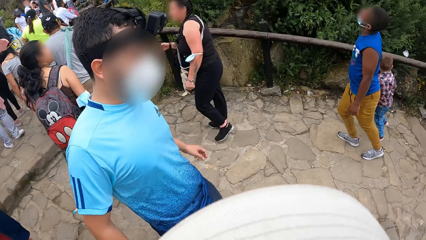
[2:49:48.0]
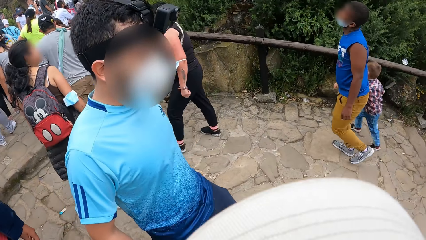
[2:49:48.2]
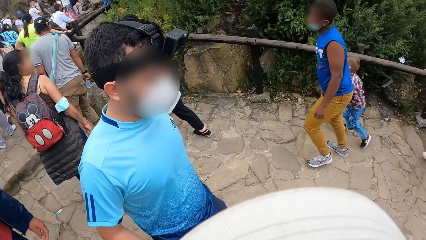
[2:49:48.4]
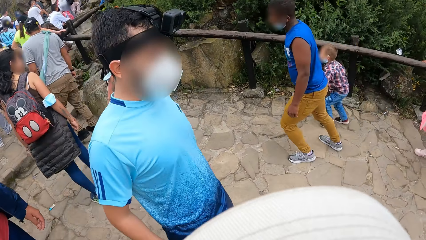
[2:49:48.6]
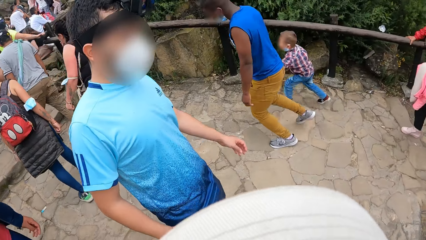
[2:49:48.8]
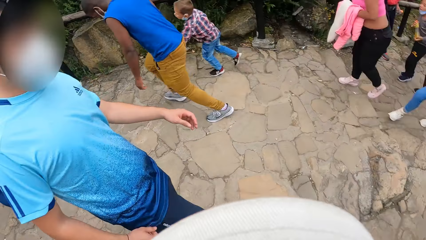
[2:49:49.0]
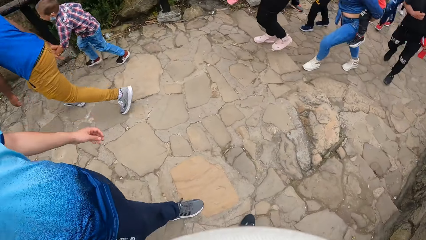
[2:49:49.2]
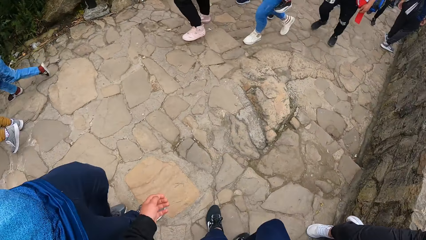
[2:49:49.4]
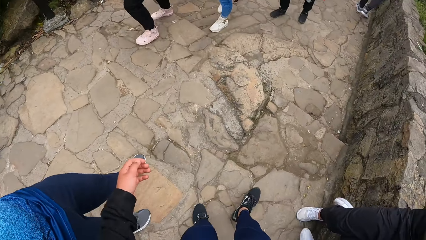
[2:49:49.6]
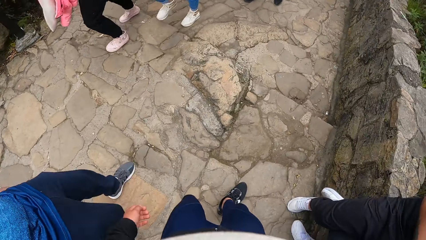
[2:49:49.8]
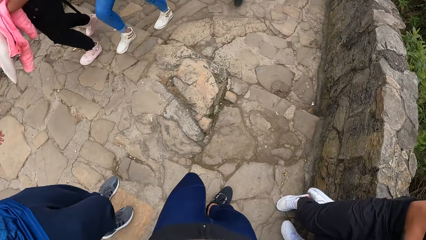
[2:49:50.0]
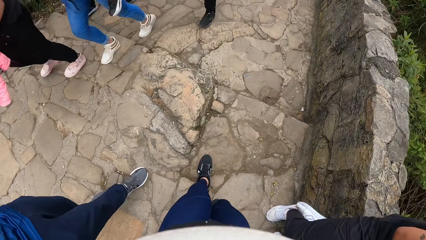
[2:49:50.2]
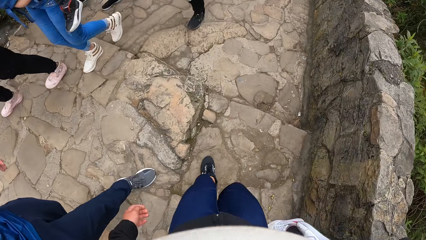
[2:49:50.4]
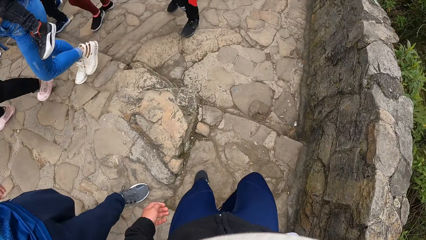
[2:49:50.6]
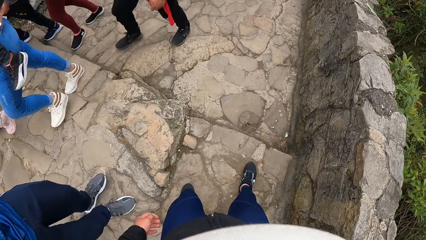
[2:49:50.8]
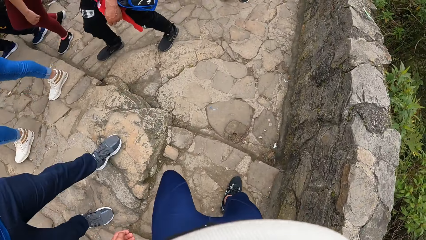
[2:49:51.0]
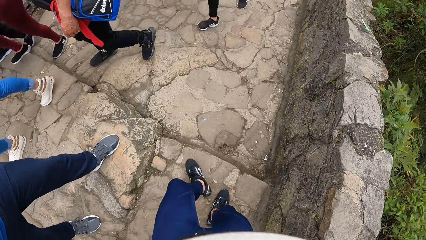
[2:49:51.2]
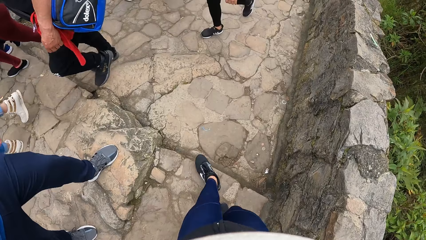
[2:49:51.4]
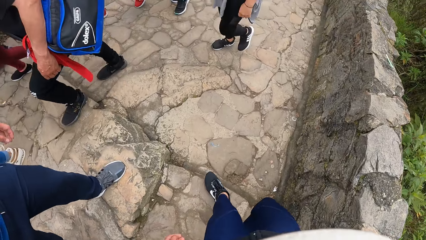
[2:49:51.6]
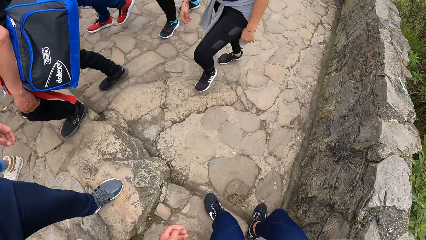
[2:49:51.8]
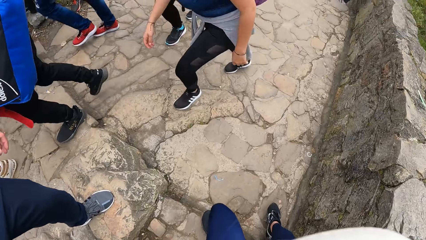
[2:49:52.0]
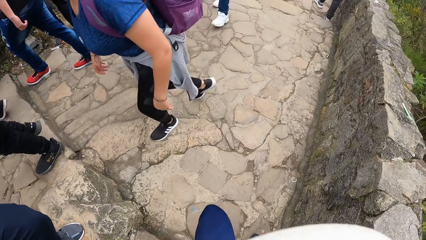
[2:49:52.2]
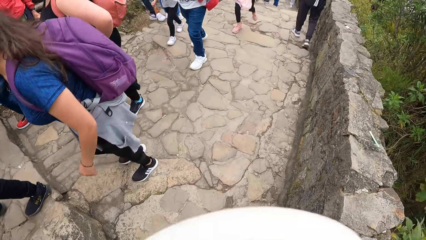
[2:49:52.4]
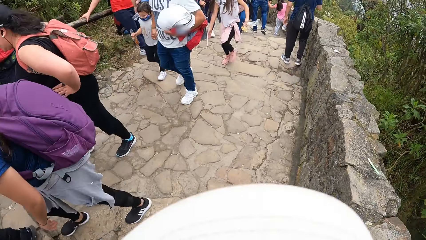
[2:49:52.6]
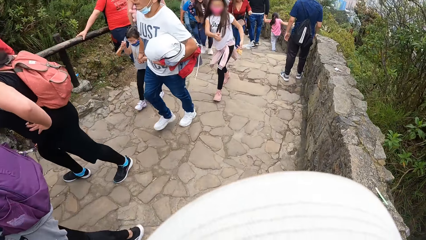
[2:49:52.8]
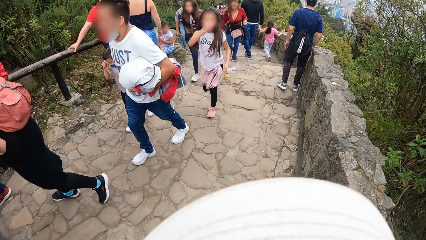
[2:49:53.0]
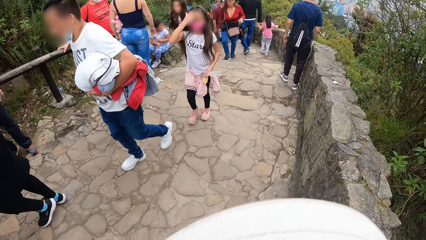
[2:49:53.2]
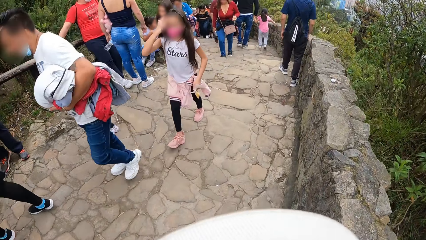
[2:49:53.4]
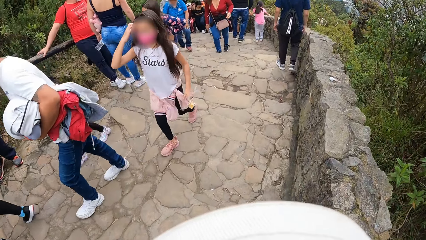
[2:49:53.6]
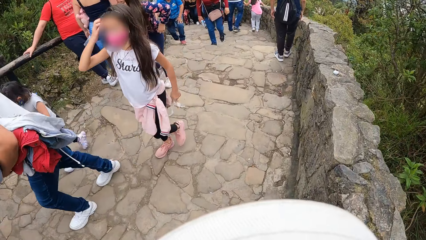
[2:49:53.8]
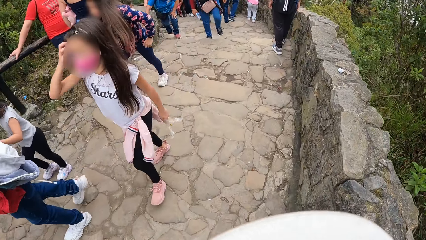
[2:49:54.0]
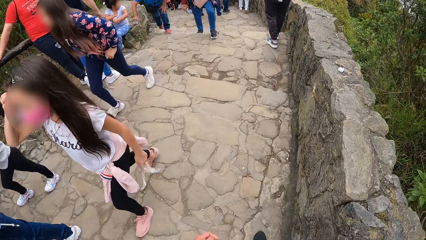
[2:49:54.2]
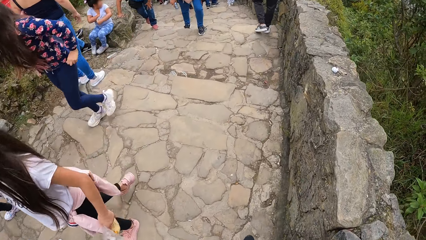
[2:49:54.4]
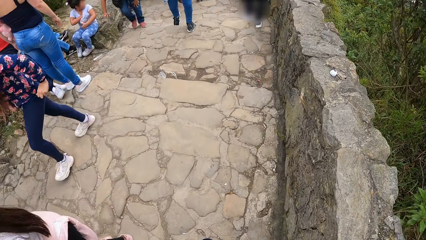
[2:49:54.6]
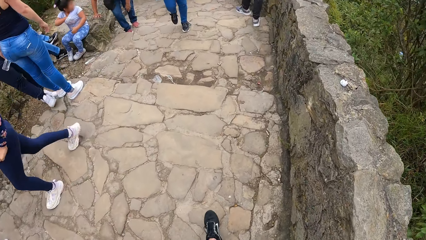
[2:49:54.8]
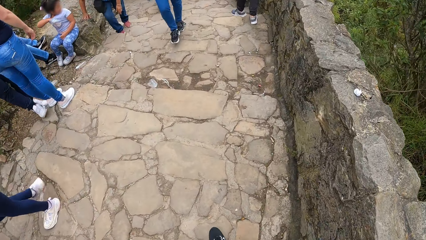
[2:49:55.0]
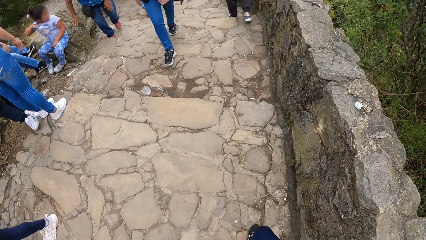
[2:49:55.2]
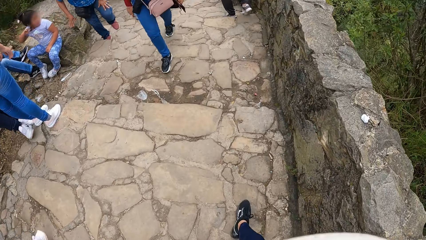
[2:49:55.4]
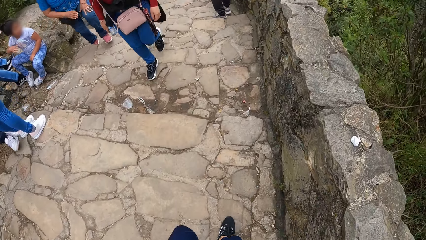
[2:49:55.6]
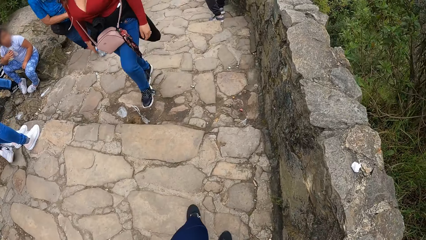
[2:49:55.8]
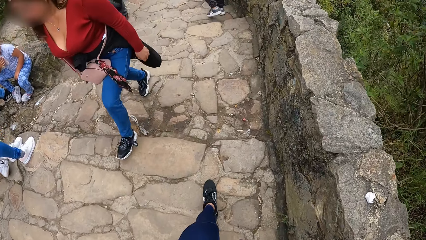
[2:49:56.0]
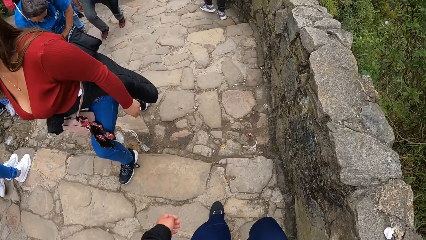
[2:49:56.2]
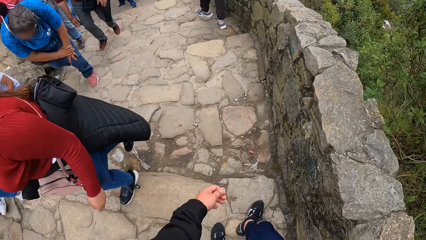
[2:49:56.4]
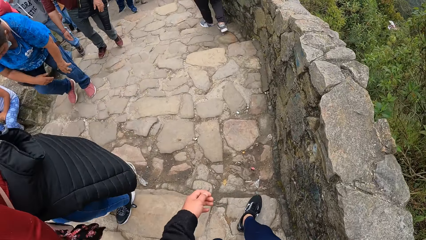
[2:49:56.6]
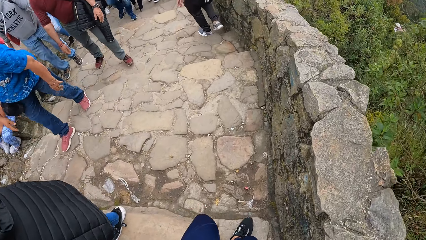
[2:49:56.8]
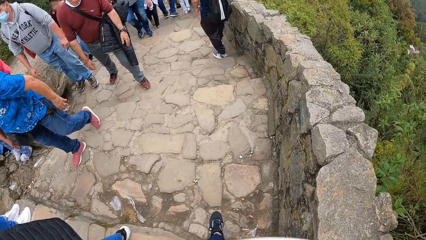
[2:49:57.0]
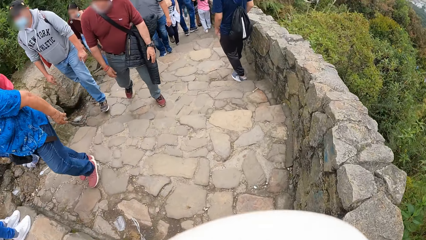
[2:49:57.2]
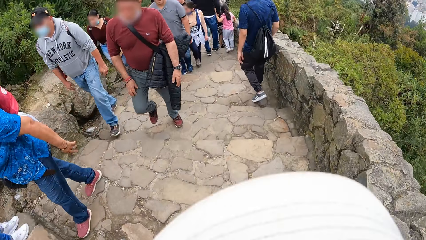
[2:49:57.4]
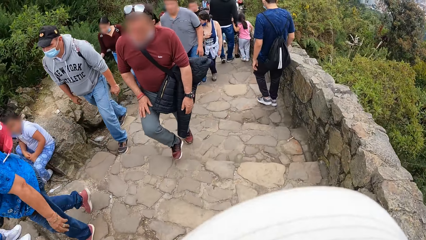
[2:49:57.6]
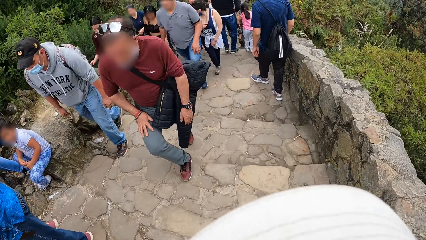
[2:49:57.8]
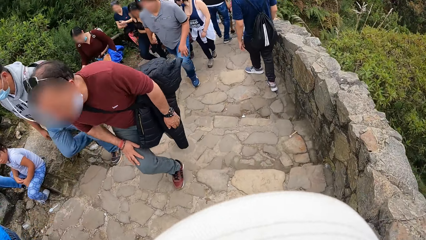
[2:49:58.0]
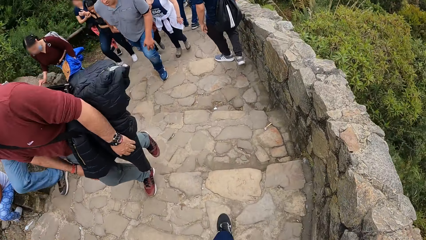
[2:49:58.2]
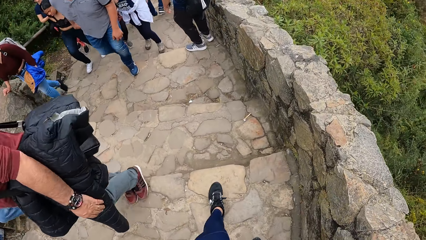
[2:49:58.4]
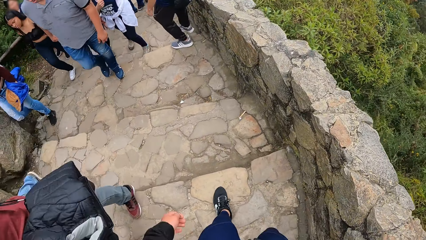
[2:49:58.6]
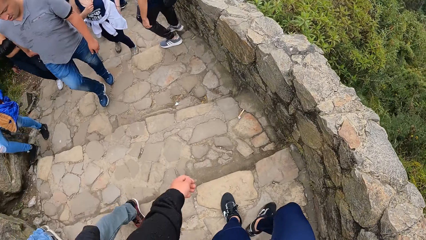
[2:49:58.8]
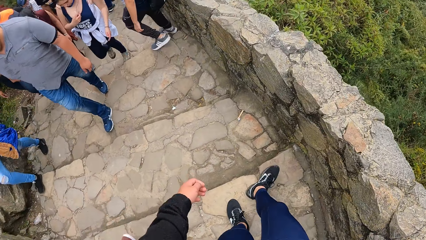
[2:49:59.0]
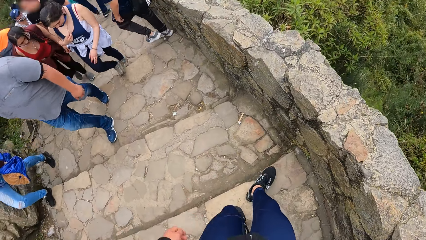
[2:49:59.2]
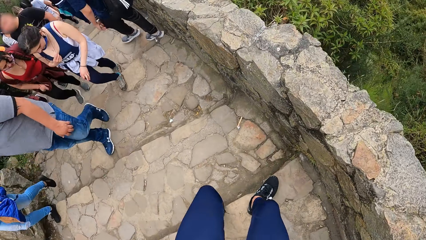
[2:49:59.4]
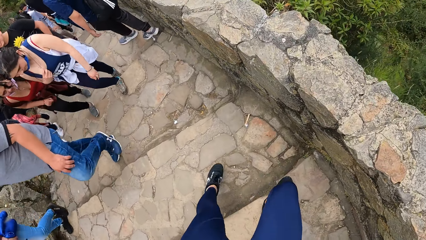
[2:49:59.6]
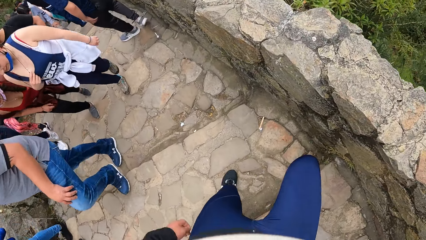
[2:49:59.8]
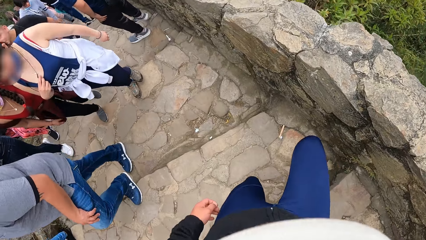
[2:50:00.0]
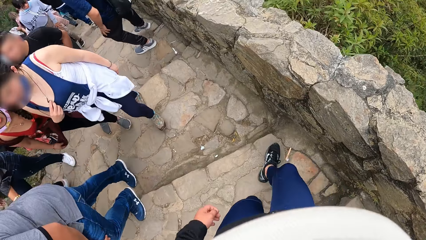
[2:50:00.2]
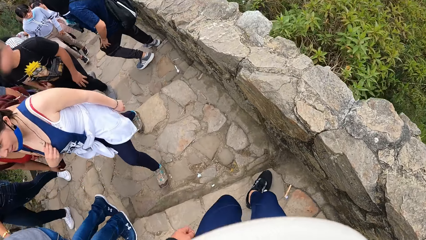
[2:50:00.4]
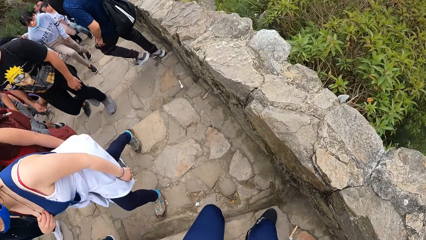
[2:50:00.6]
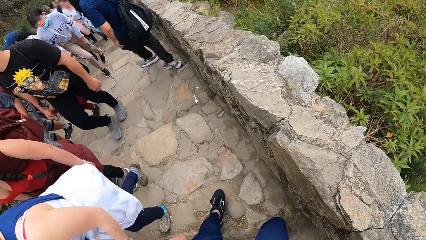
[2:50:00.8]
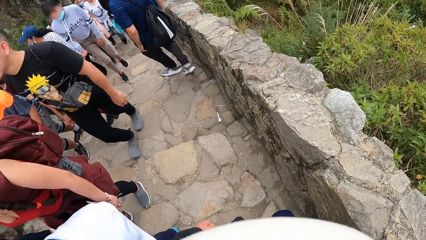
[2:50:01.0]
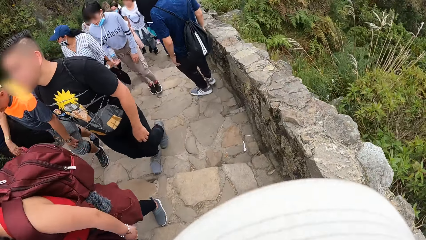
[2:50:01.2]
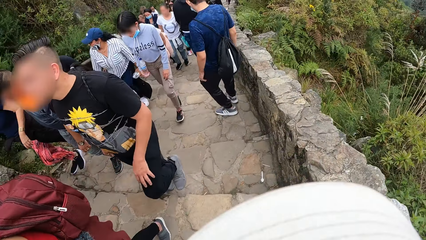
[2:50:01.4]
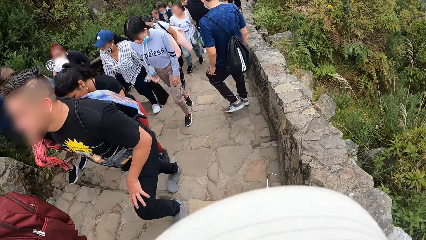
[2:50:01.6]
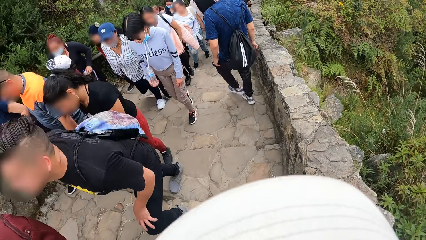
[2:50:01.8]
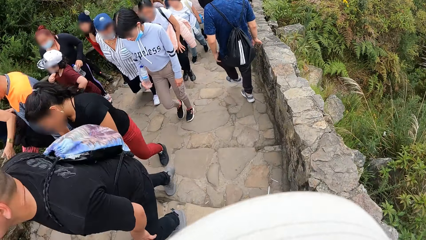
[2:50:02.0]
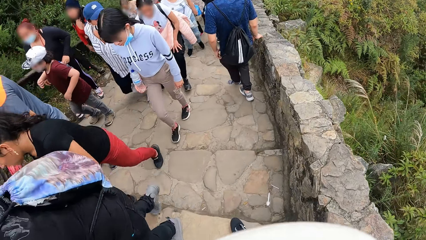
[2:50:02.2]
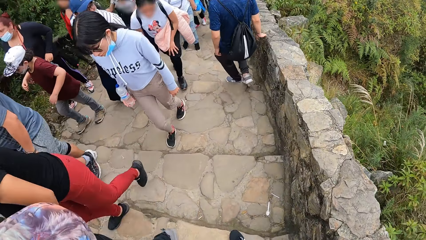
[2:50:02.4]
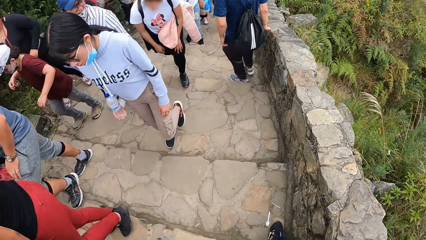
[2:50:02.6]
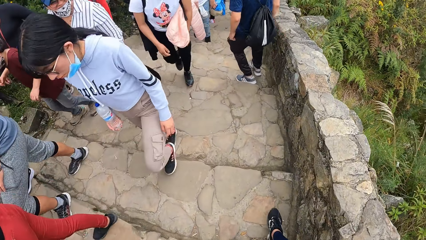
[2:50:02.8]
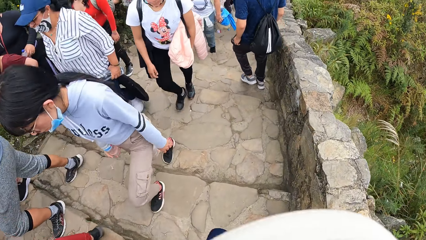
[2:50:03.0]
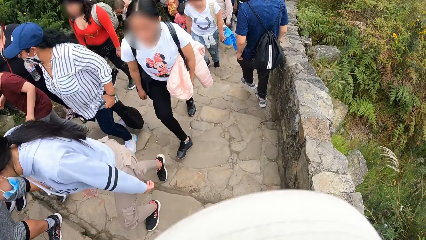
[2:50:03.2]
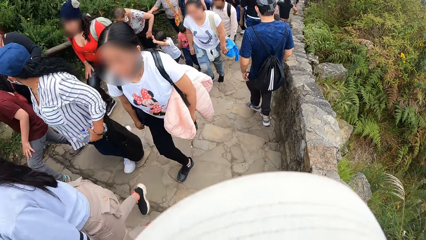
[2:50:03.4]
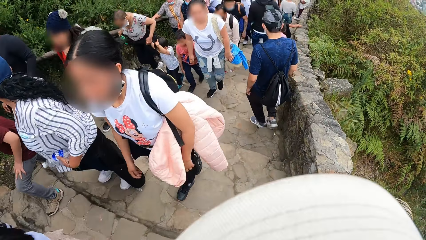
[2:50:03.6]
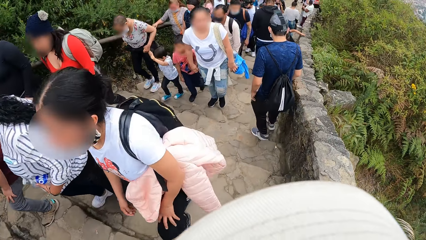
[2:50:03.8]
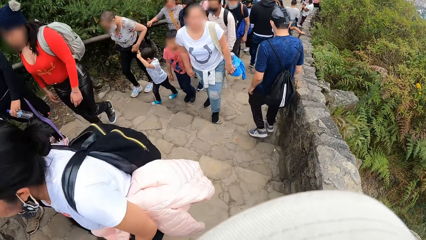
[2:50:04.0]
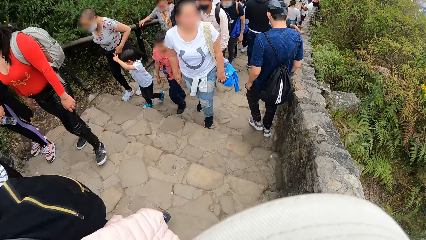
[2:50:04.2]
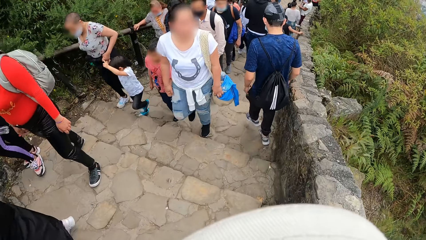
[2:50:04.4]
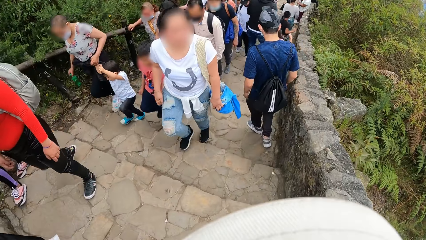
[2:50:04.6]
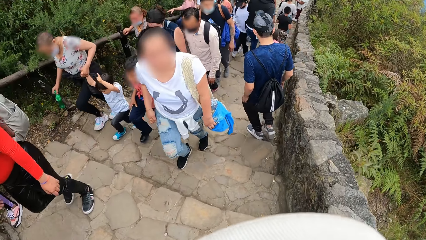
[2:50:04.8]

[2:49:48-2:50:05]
The camera wearer looks around. They walk around. They climb down the stairs.
